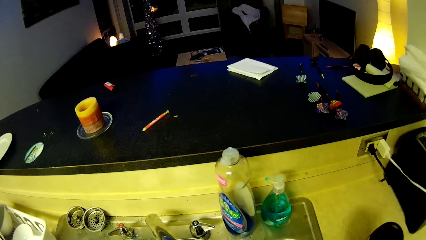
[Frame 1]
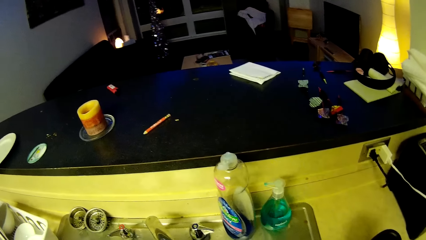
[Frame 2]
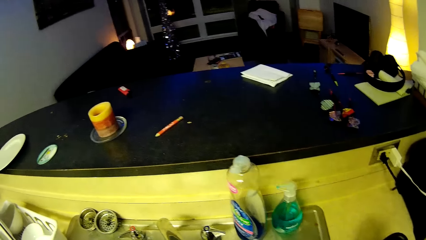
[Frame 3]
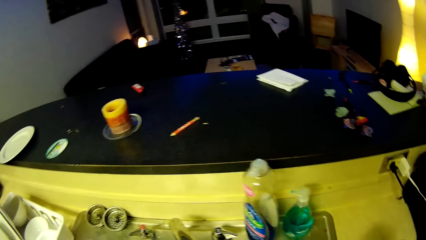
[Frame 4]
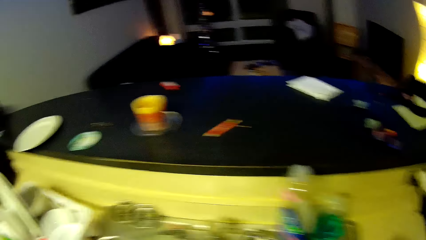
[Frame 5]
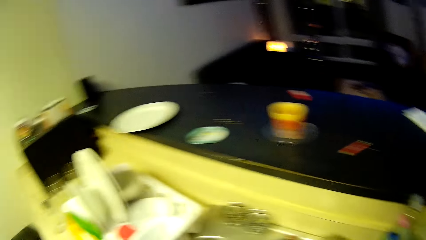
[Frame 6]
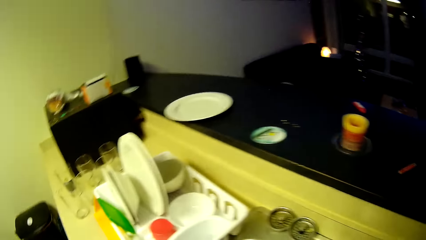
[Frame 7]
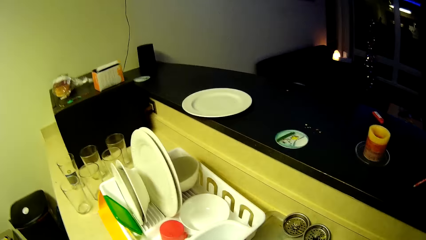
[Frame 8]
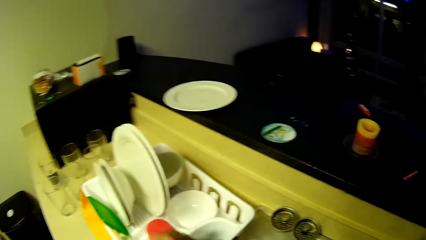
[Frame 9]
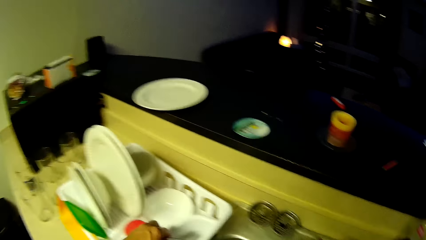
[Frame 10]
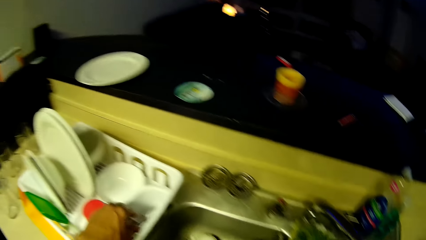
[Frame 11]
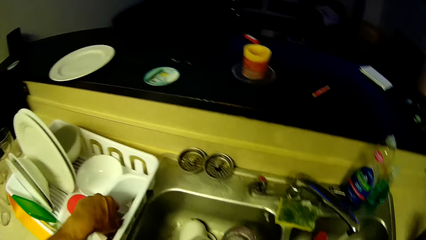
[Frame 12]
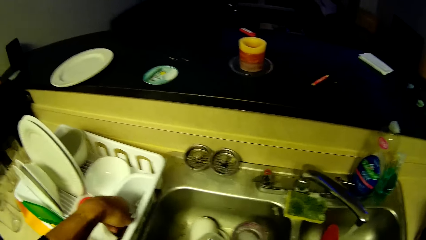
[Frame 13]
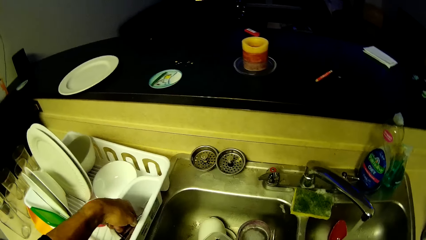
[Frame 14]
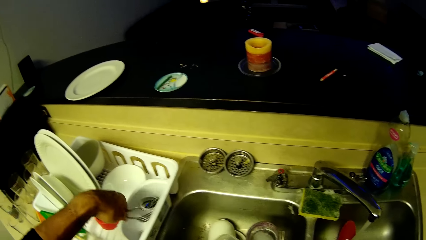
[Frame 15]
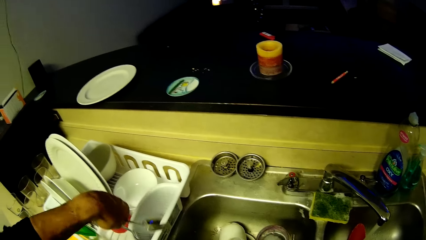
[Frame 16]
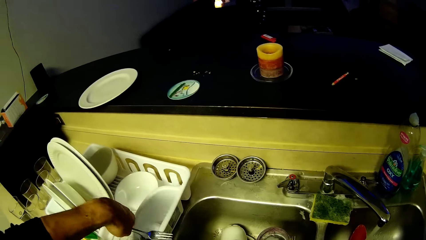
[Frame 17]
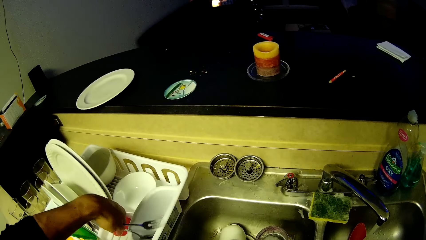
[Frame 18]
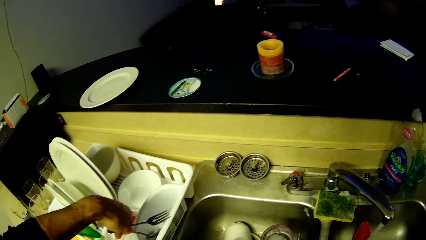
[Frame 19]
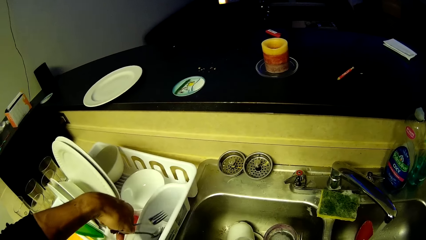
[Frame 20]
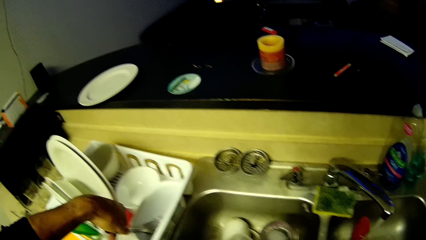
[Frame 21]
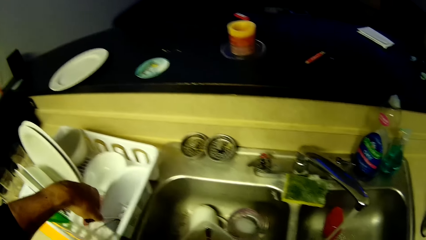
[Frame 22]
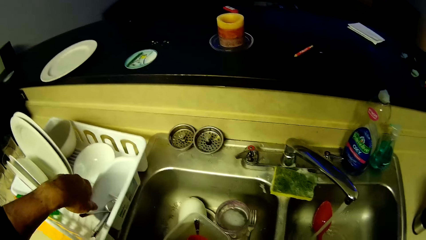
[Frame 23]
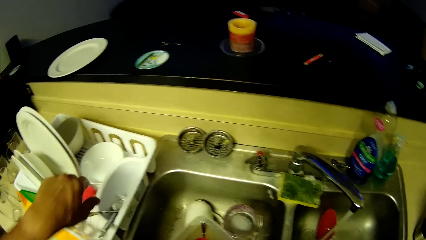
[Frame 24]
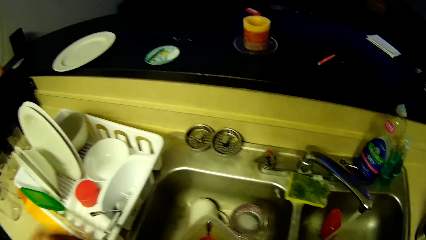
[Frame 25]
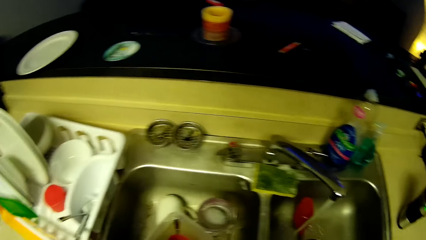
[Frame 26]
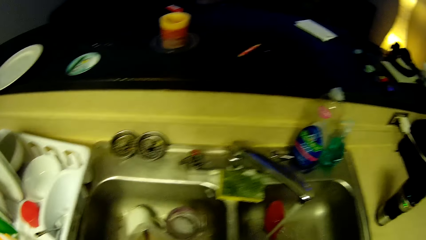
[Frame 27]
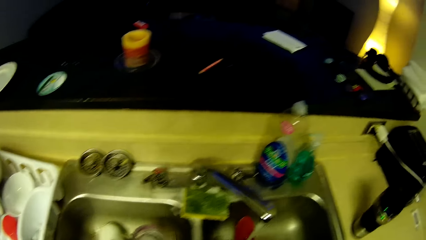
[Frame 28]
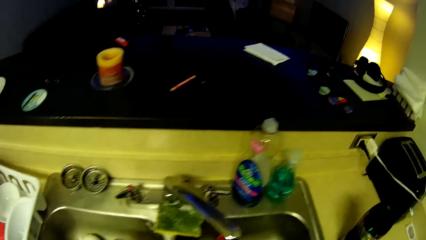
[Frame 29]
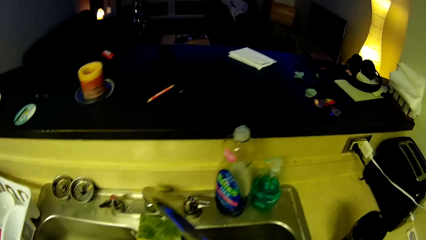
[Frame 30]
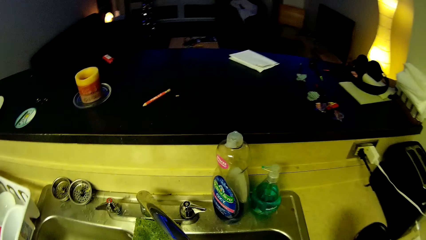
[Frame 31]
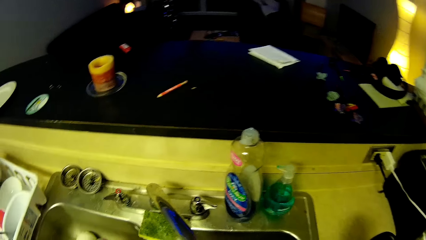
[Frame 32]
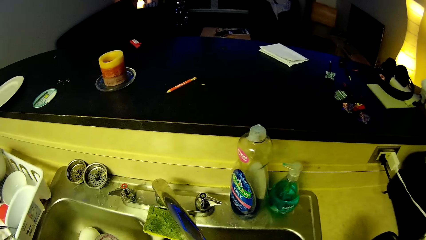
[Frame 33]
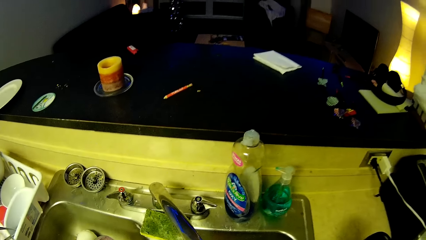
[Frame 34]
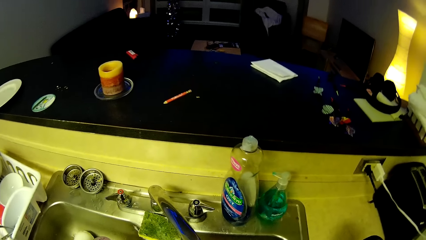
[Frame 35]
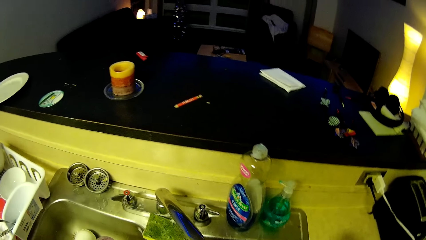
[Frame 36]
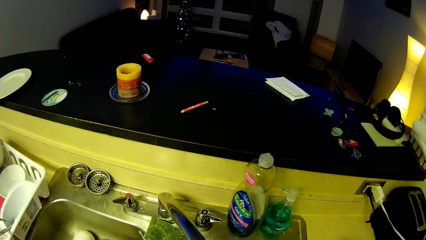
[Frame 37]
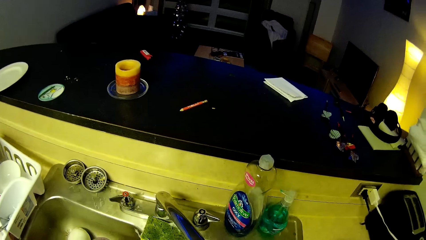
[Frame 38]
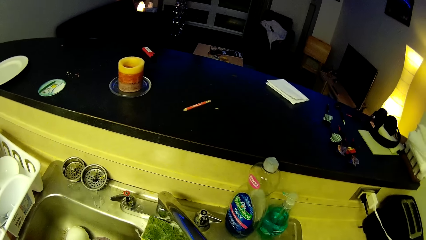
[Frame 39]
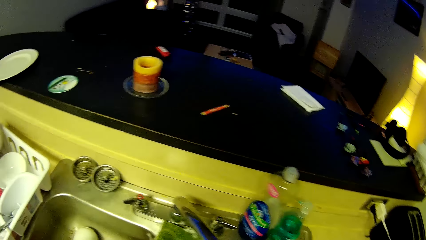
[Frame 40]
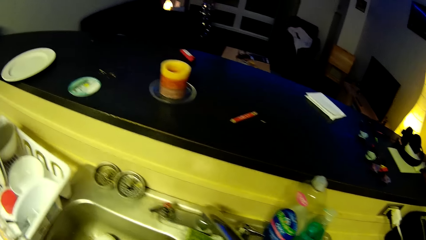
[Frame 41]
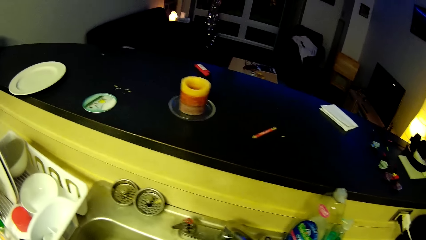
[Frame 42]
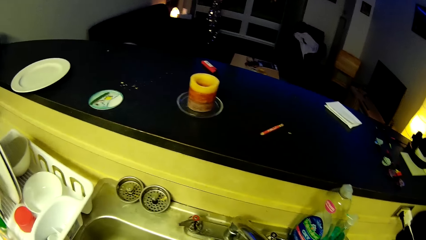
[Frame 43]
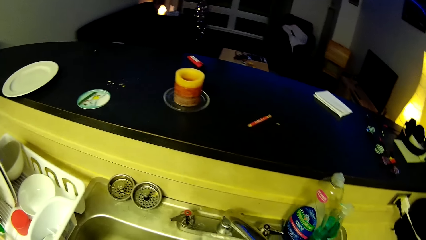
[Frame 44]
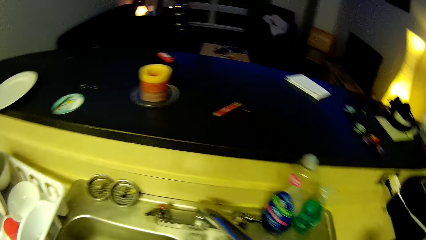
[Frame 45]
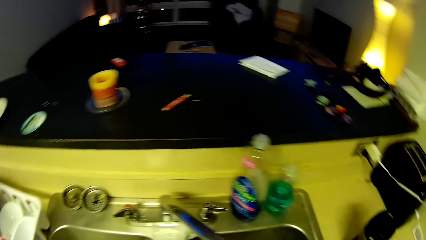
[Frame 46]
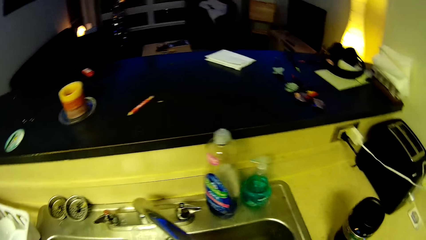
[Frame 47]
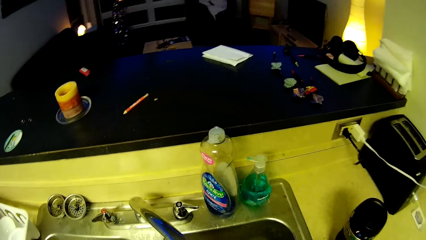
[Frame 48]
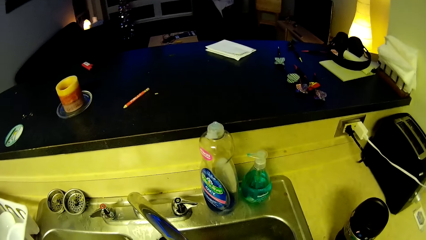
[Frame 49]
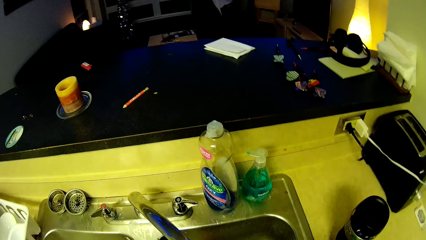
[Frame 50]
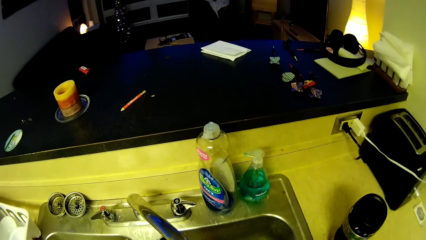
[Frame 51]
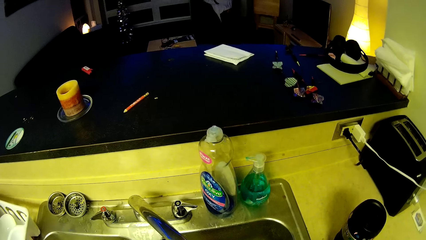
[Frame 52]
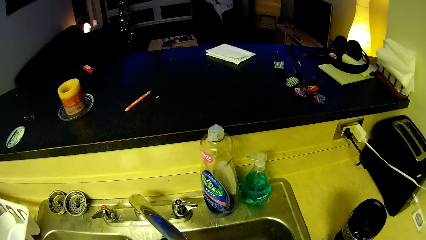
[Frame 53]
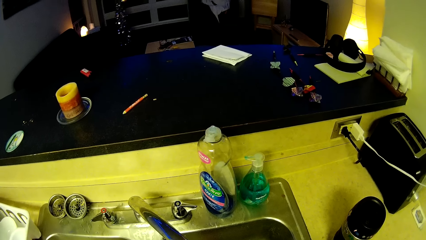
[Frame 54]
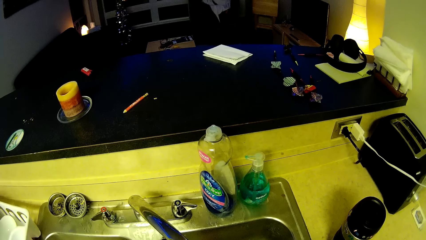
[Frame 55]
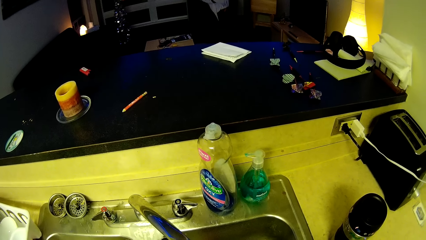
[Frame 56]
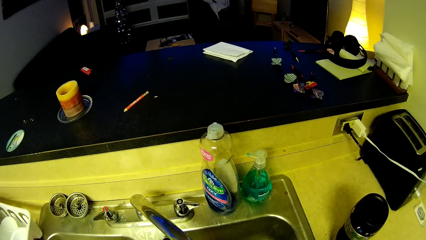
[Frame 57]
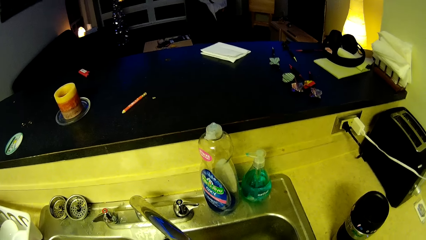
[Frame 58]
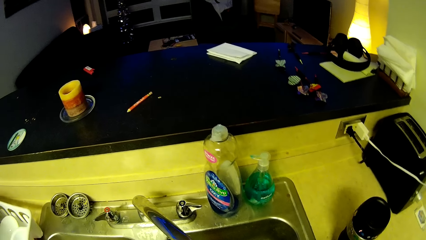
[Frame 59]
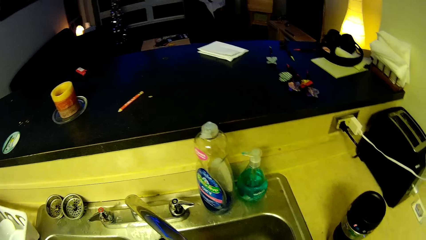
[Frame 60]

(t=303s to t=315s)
The camera wearer turns to the tray. He puts a fork and a spoon in the tray with his left hand. He turns back to the sink and stands in front of the sink.

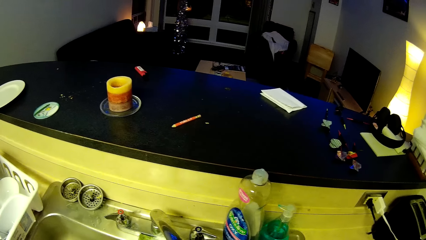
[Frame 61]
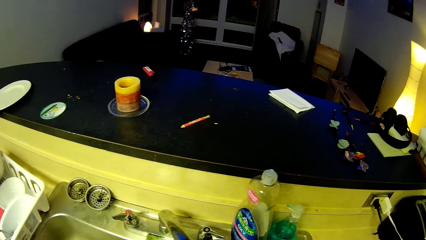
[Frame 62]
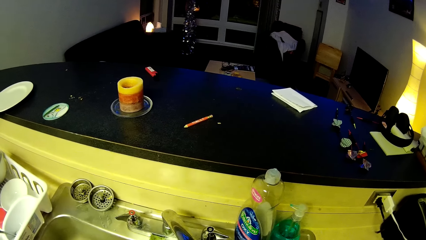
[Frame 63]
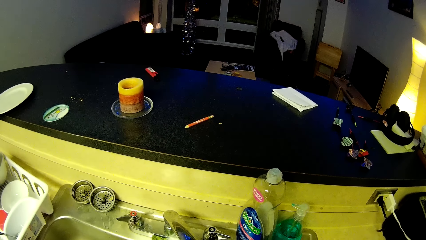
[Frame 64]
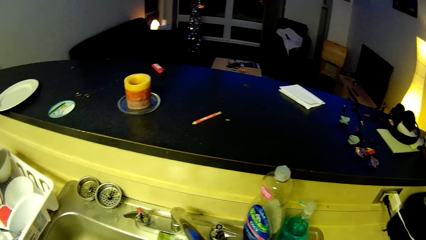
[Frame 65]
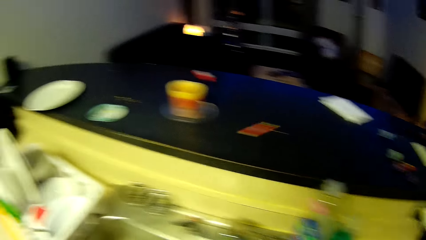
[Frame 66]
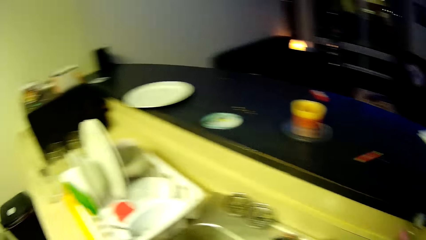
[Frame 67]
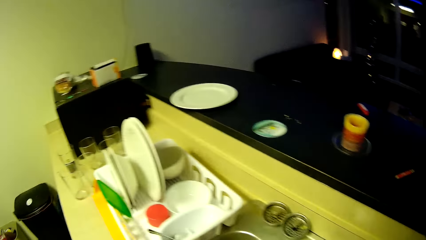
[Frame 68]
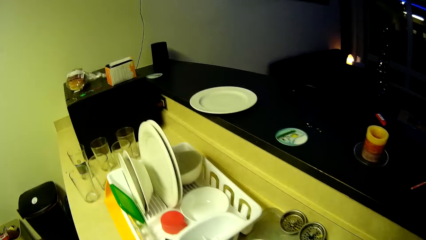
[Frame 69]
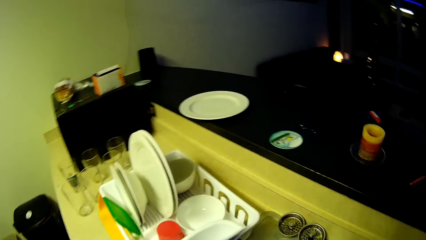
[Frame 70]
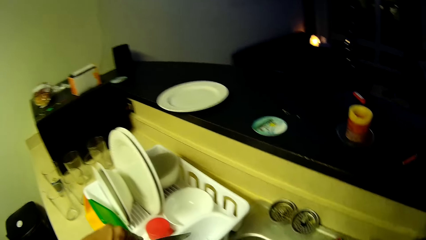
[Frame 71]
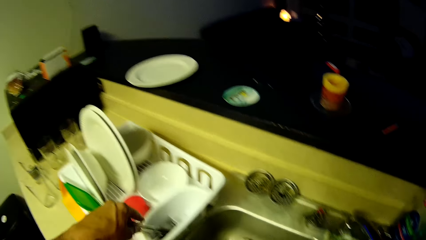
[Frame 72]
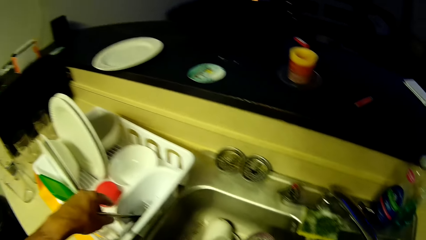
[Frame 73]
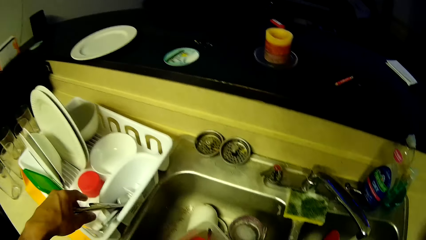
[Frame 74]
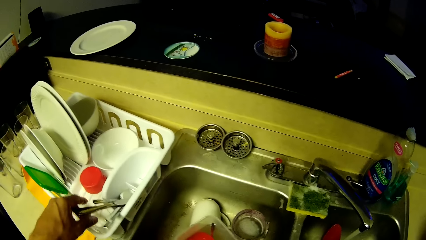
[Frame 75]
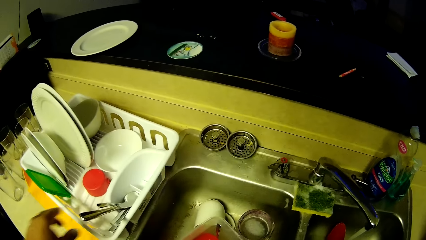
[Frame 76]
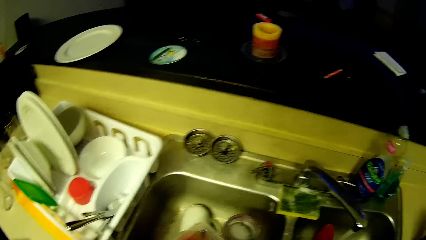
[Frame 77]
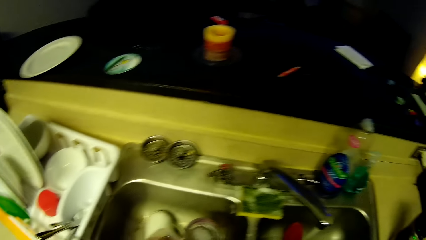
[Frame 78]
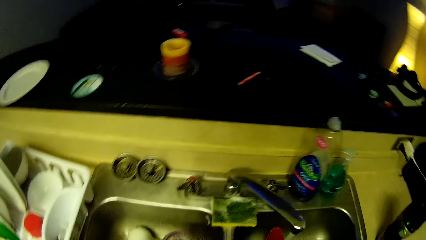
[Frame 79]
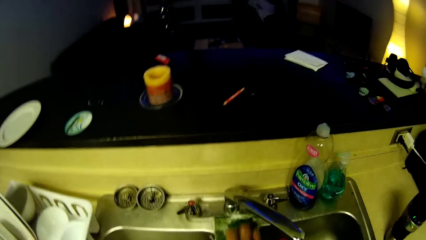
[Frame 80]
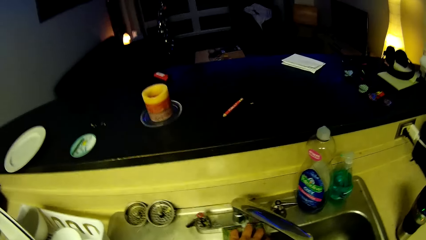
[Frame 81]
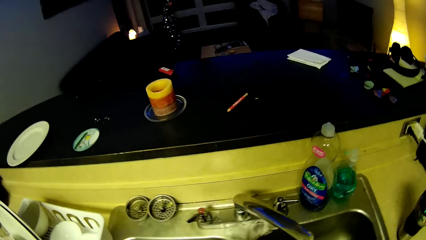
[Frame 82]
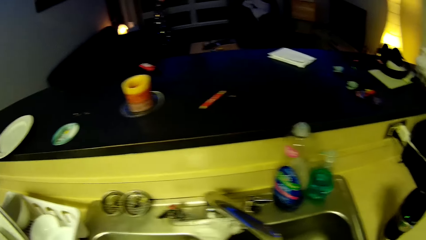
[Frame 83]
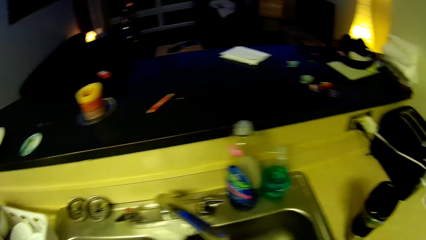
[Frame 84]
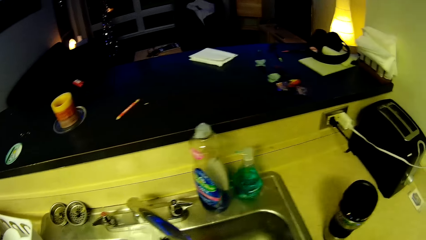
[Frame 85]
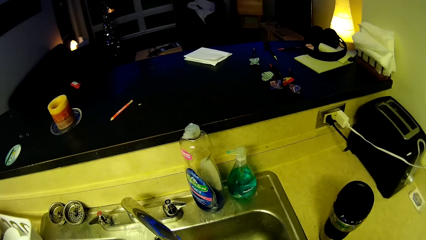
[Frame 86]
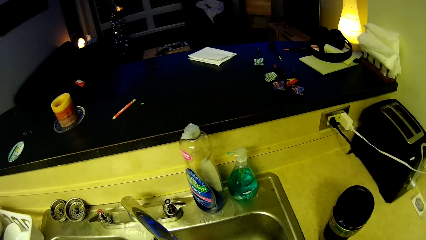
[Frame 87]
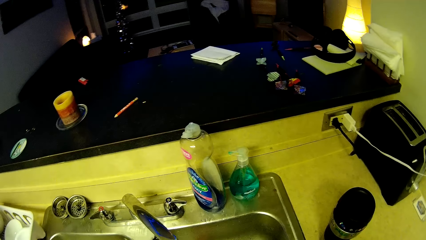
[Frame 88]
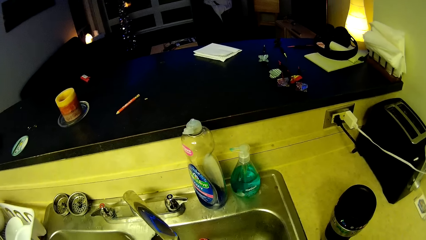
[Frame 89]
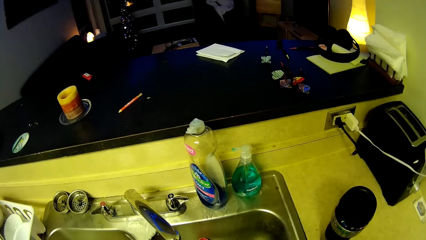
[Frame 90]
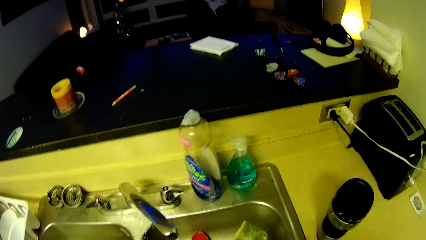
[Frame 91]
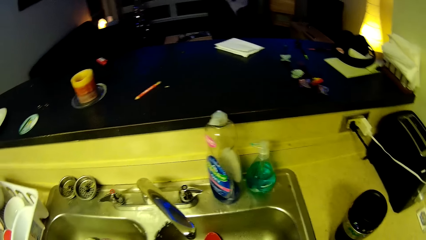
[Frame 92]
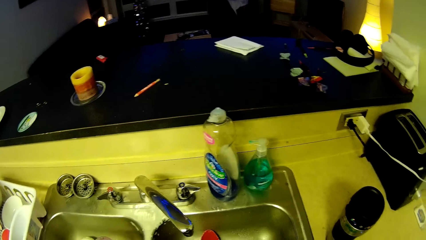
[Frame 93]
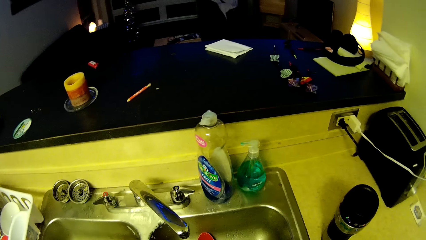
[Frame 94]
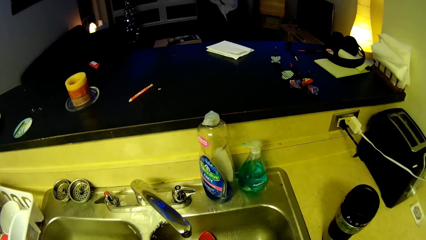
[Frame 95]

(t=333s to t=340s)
The camera wearer turns to the tray. He puts spoons in the tray with his left hand. He turns back to the sink. He picks up a utensil scrubber on the sink with his left hand. He stands in front of the sink.
